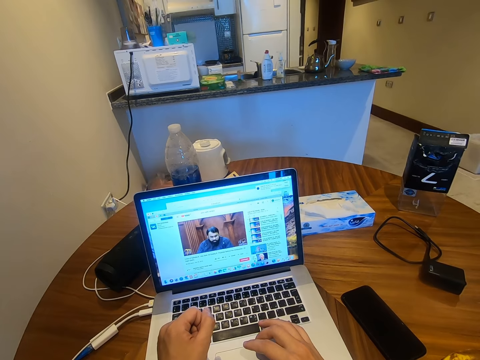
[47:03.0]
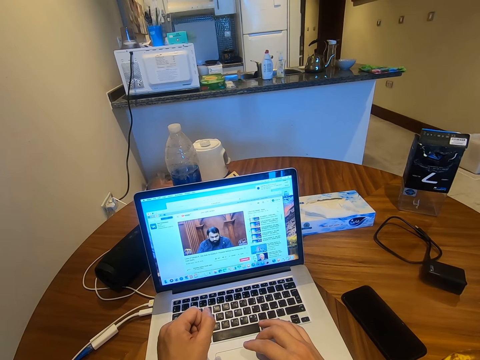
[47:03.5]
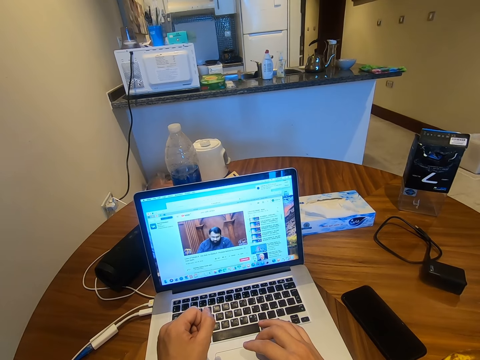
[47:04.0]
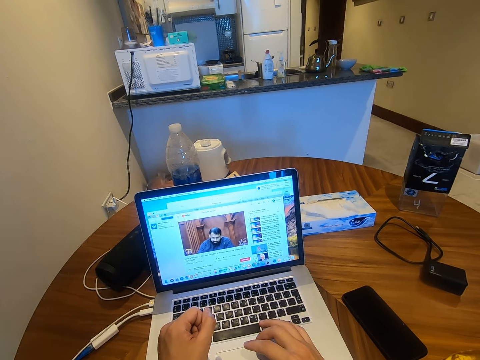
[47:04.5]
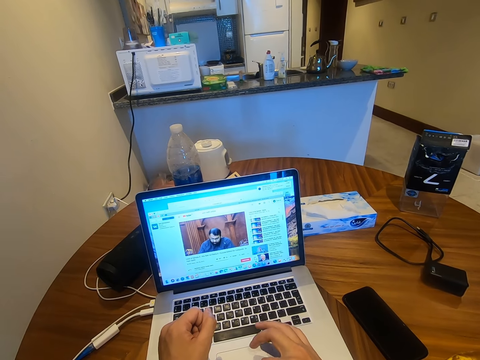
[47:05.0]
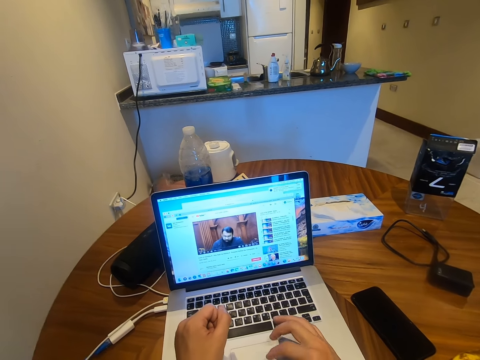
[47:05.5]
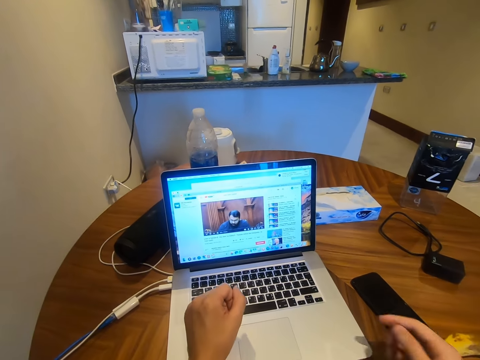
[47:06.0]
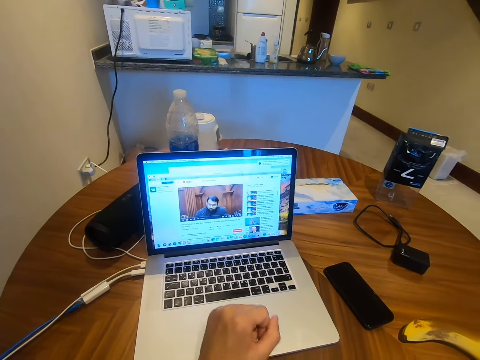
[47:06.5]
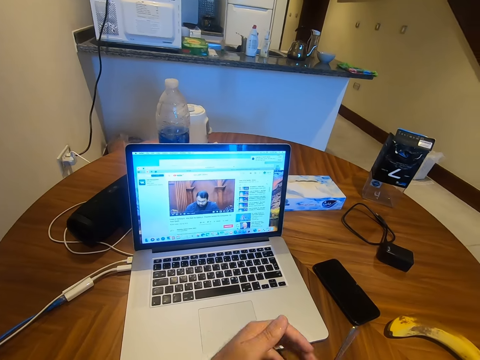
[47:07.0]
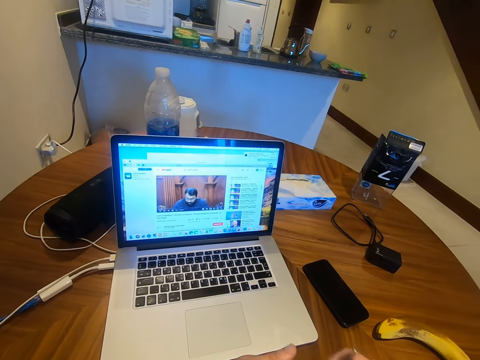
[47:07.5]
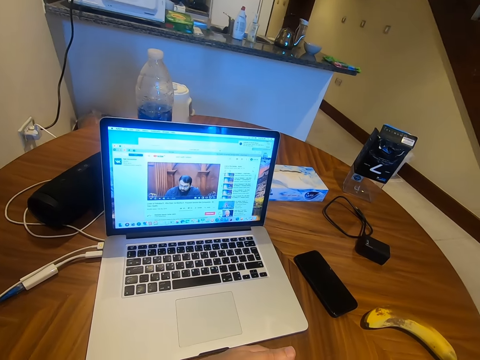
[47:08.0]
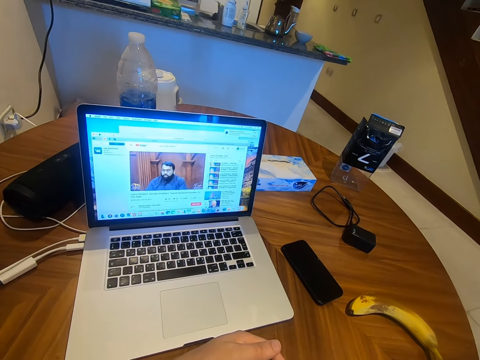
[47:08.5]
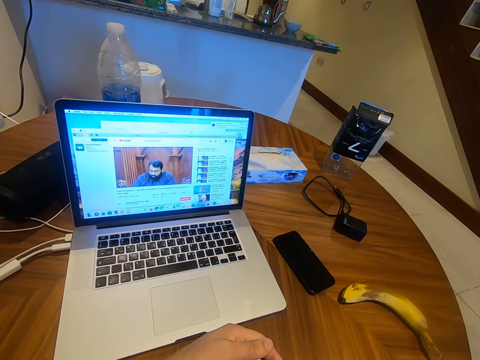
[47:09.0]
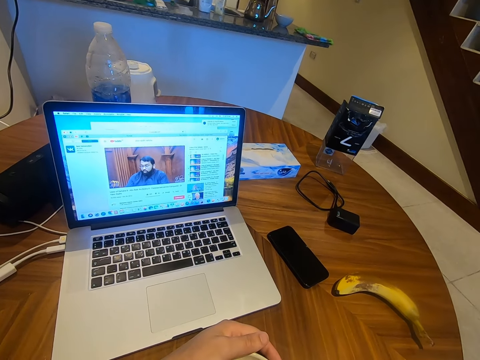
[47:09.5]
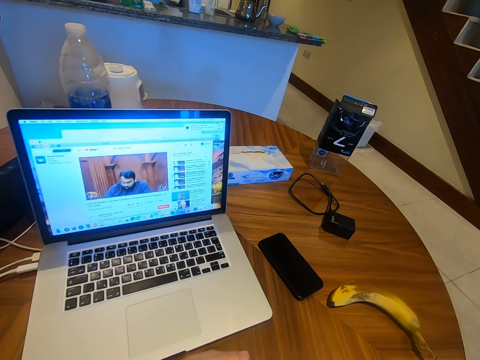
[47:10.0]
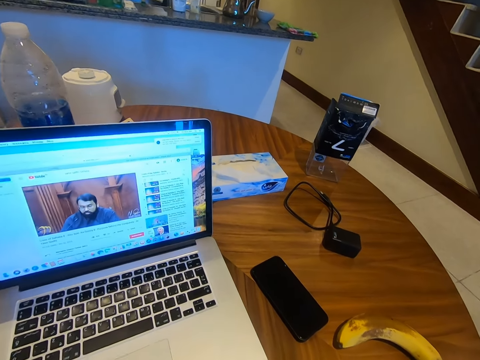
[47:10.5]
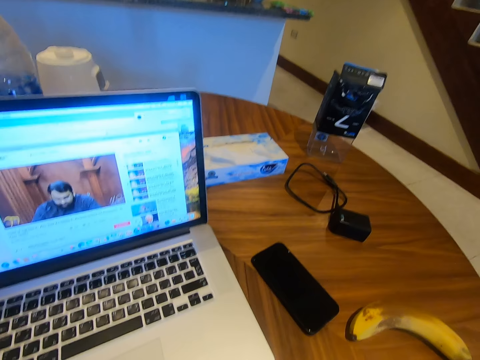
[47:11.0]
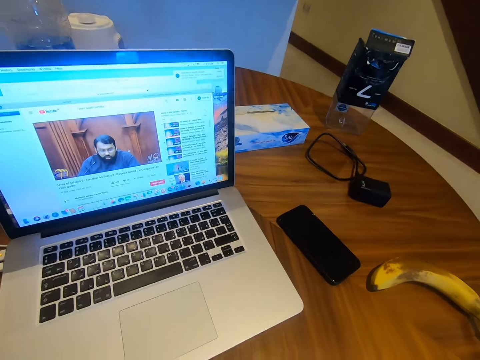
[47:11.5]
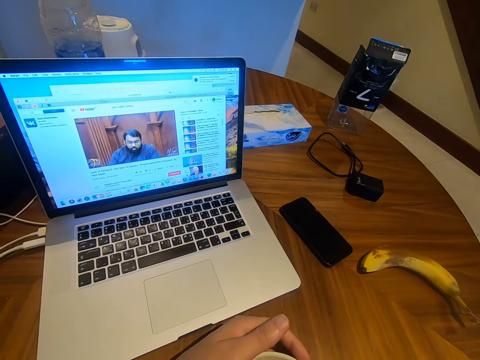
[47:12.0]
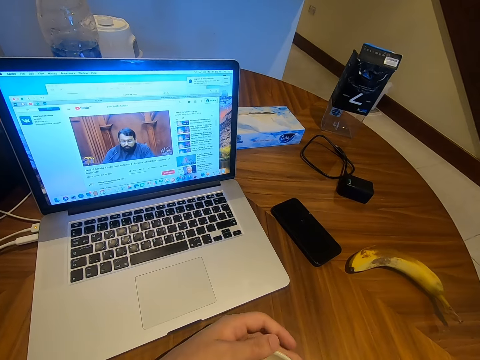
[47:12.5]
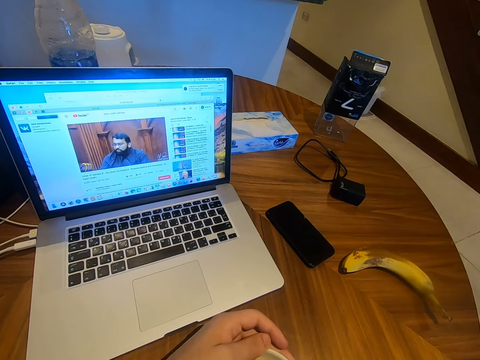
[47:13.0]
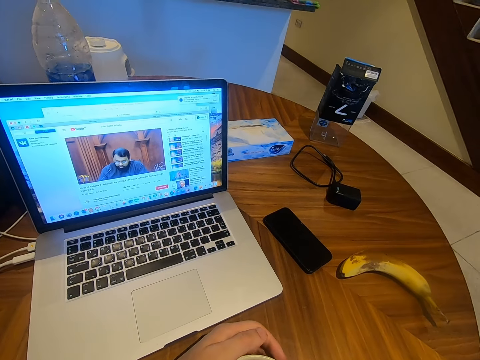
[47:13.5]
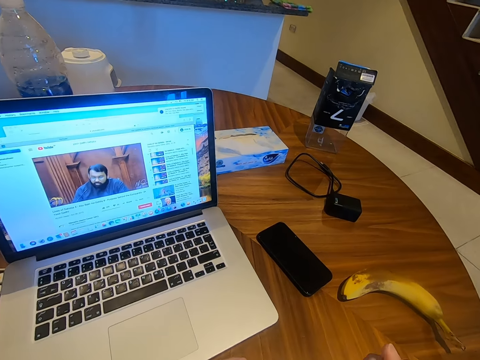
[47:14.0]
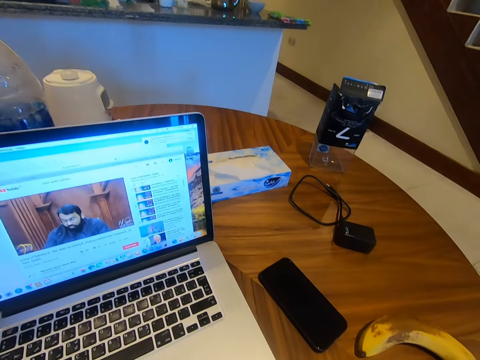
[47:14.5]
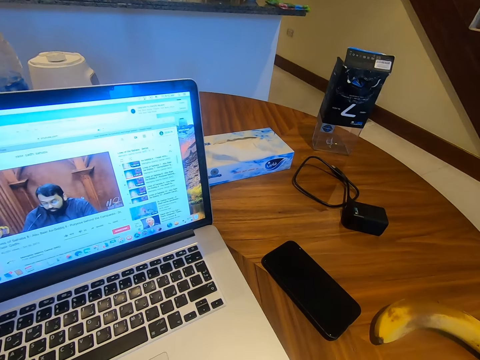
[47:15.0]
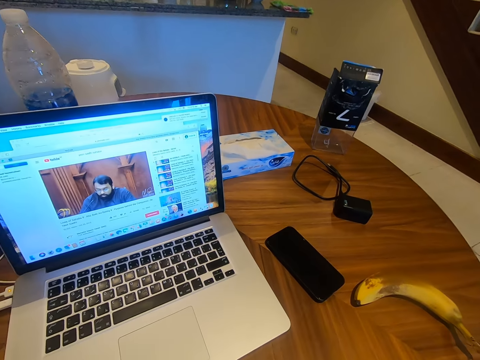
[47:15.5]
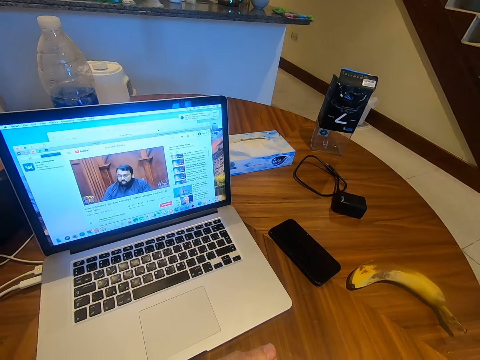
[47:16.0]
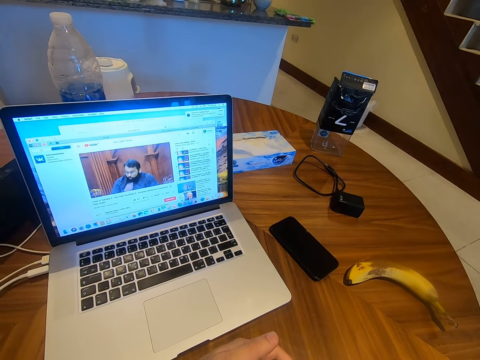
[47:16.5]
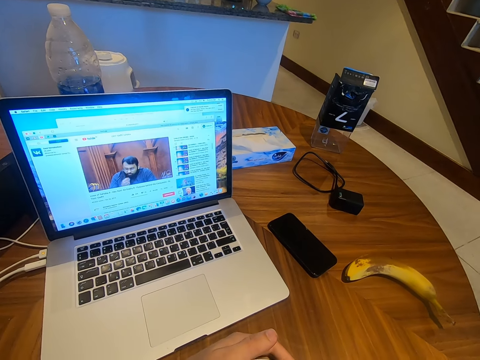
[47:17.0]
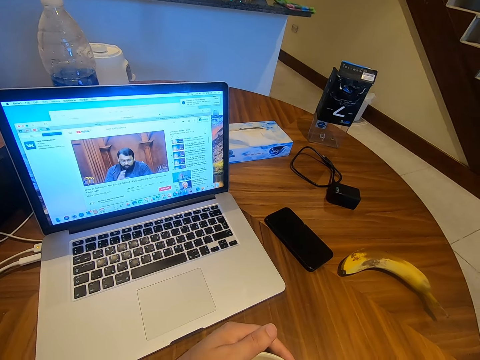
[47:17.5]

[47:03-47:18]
The camera wearer moves a hand away from the laptop. They move a hand. They touch the other hand.
